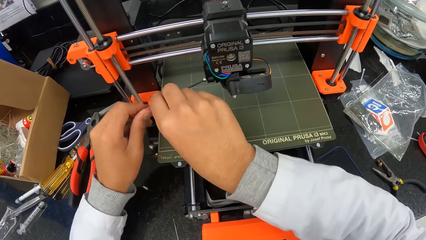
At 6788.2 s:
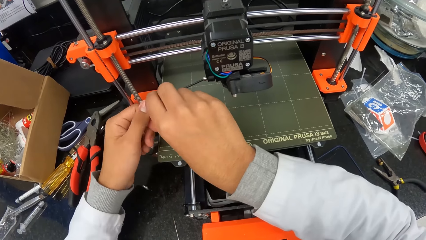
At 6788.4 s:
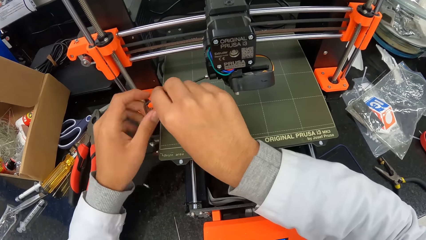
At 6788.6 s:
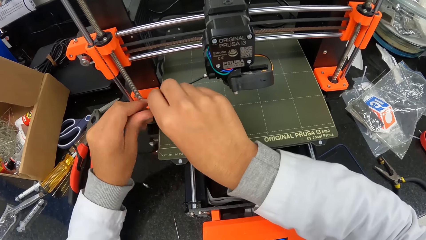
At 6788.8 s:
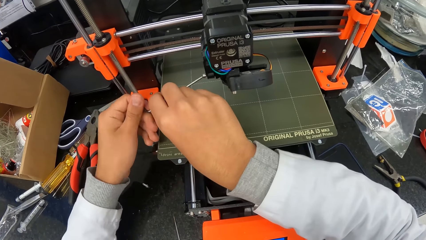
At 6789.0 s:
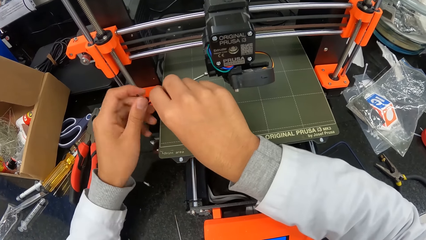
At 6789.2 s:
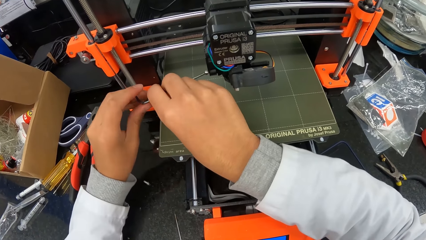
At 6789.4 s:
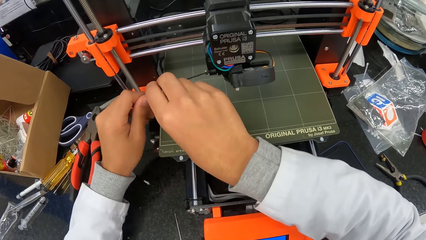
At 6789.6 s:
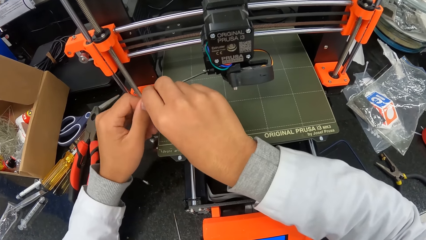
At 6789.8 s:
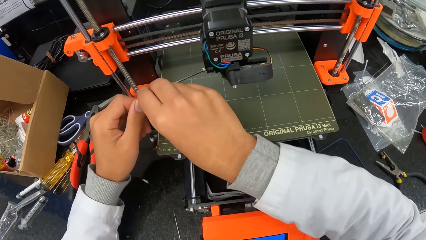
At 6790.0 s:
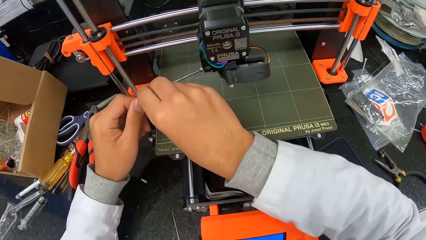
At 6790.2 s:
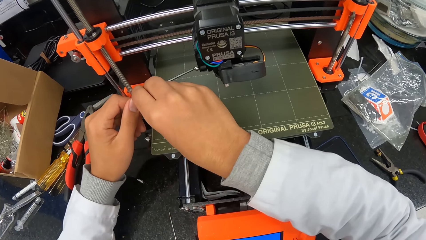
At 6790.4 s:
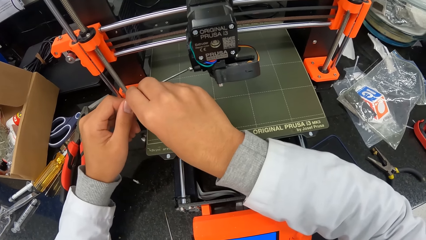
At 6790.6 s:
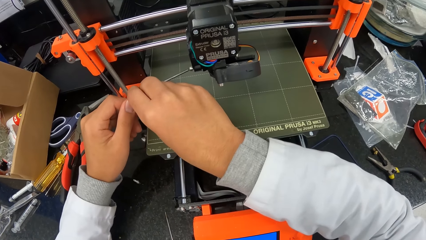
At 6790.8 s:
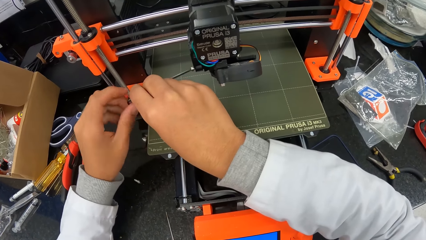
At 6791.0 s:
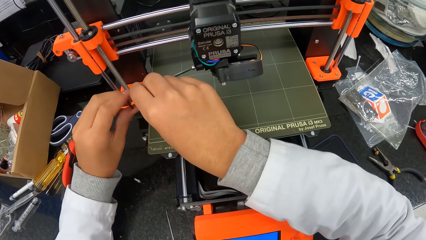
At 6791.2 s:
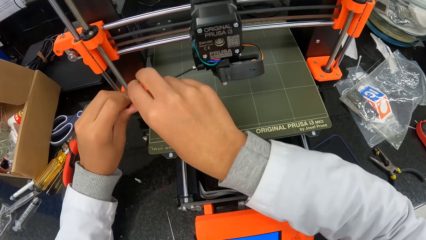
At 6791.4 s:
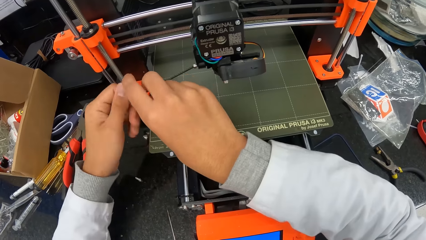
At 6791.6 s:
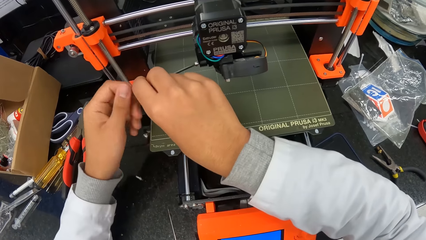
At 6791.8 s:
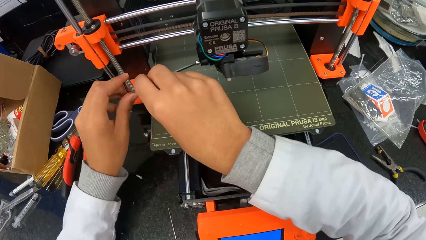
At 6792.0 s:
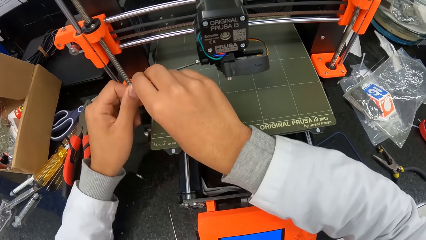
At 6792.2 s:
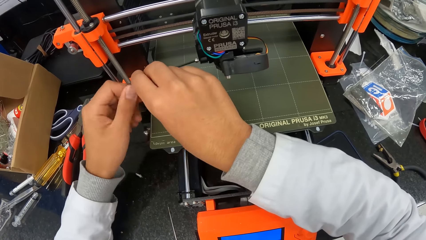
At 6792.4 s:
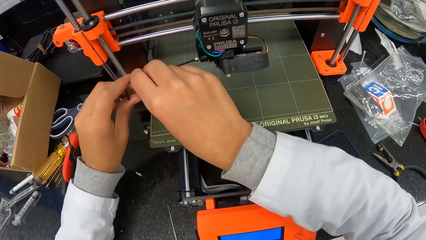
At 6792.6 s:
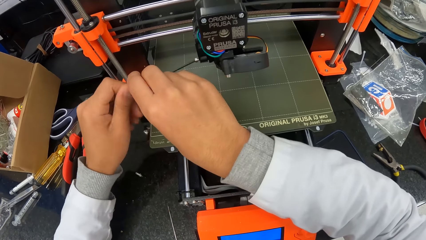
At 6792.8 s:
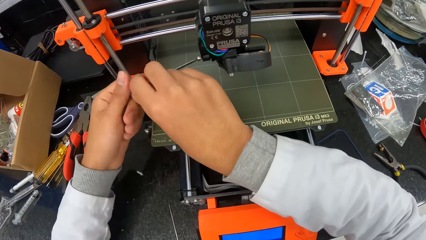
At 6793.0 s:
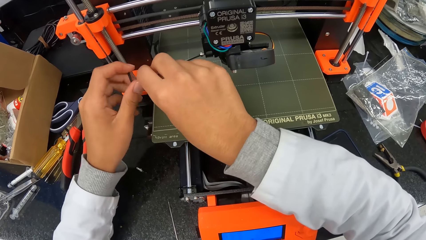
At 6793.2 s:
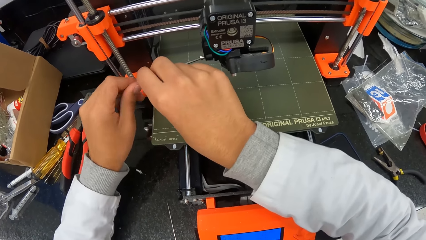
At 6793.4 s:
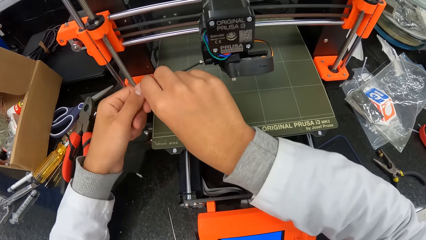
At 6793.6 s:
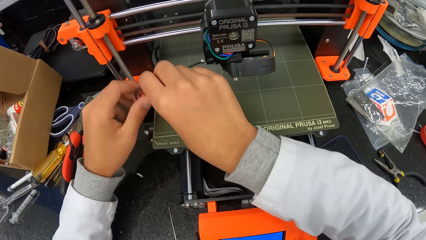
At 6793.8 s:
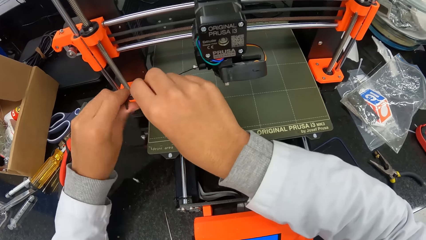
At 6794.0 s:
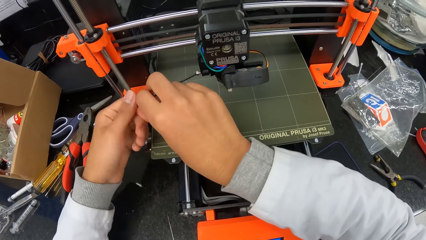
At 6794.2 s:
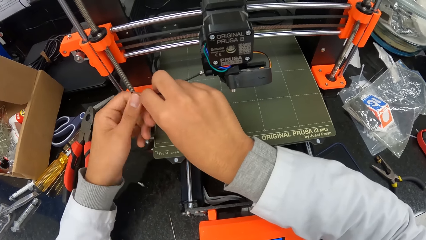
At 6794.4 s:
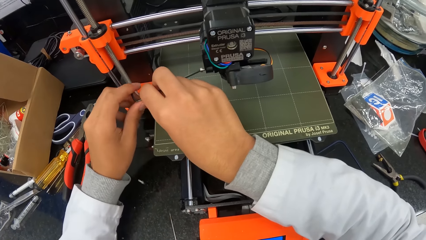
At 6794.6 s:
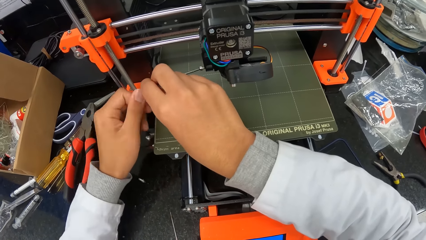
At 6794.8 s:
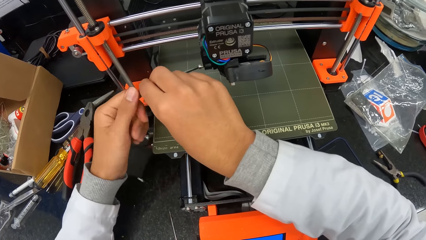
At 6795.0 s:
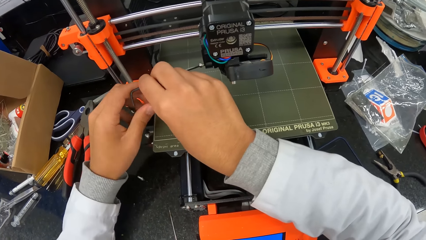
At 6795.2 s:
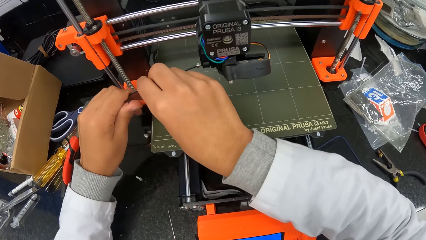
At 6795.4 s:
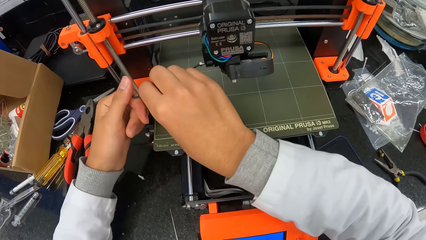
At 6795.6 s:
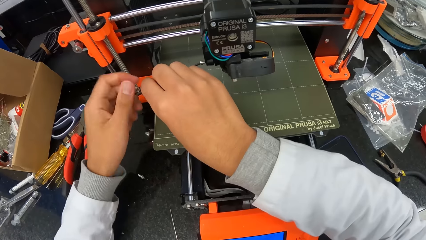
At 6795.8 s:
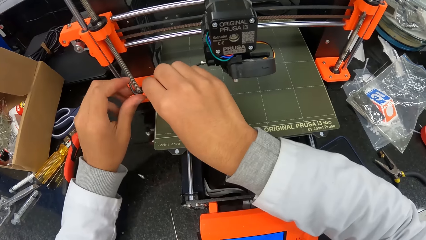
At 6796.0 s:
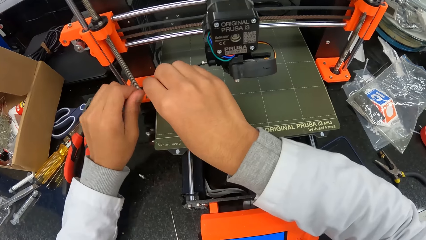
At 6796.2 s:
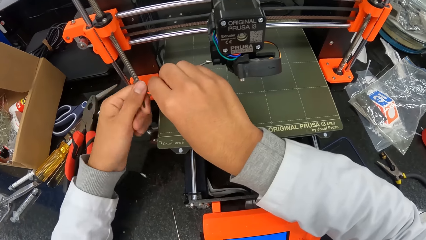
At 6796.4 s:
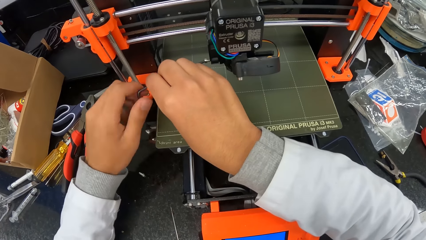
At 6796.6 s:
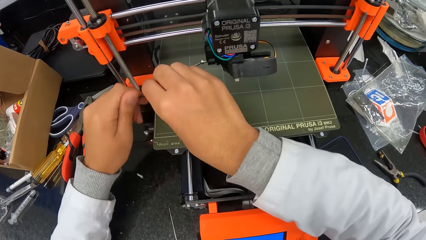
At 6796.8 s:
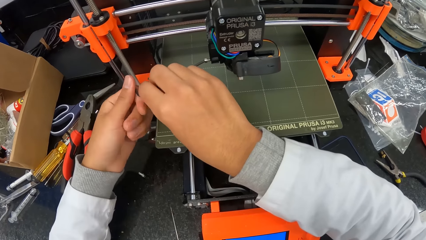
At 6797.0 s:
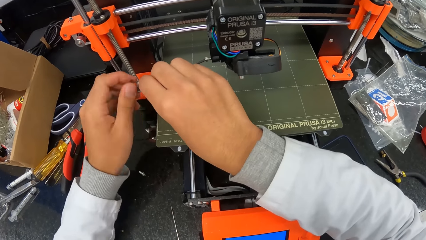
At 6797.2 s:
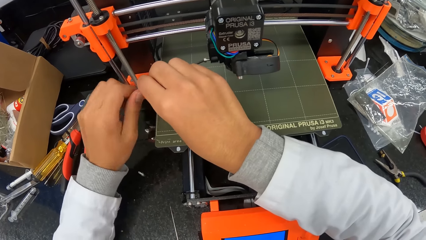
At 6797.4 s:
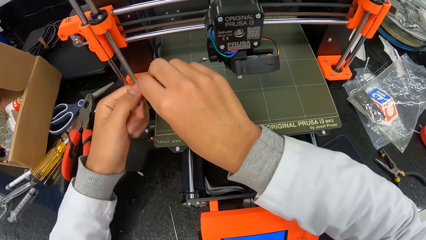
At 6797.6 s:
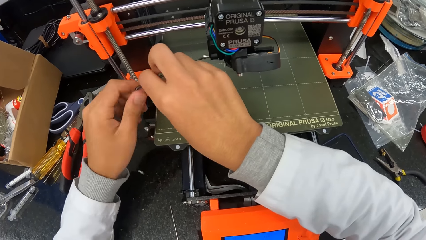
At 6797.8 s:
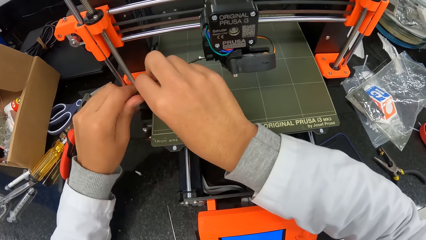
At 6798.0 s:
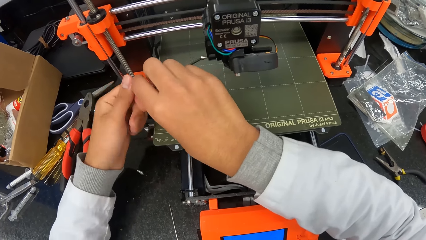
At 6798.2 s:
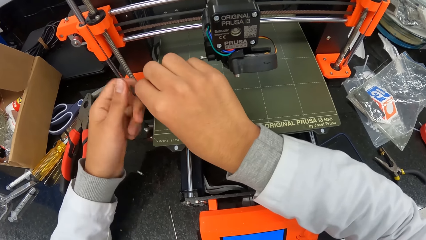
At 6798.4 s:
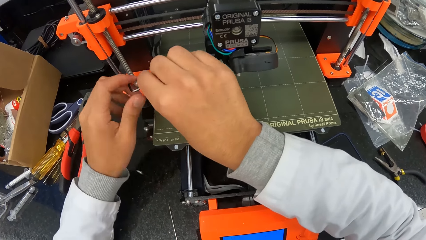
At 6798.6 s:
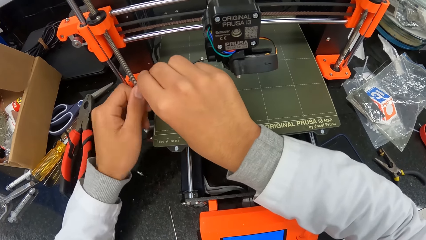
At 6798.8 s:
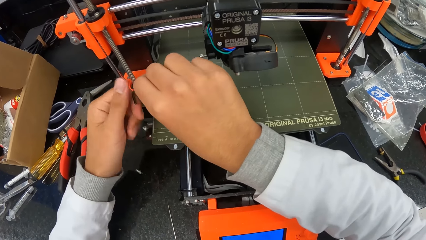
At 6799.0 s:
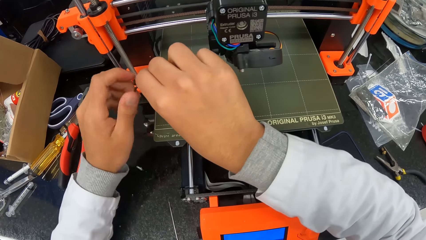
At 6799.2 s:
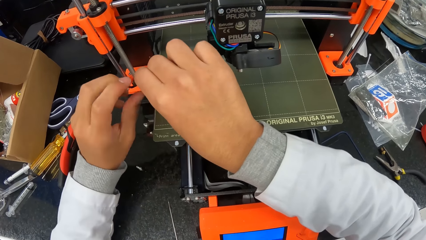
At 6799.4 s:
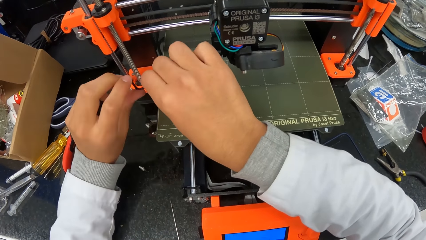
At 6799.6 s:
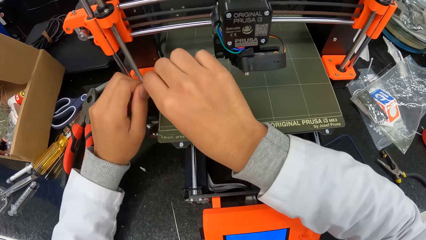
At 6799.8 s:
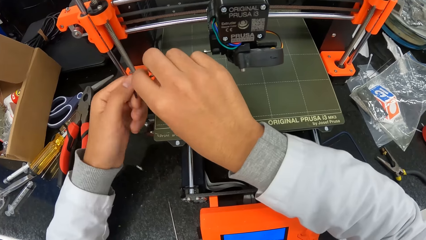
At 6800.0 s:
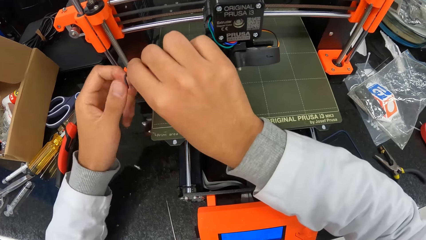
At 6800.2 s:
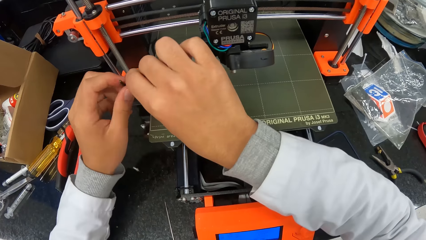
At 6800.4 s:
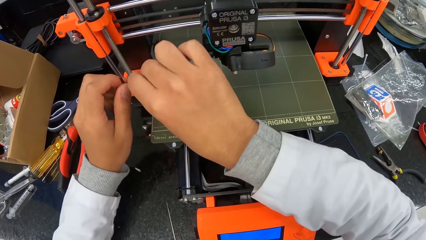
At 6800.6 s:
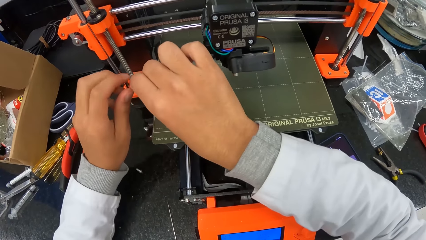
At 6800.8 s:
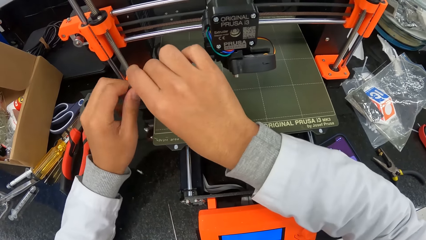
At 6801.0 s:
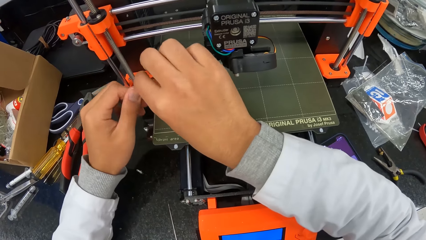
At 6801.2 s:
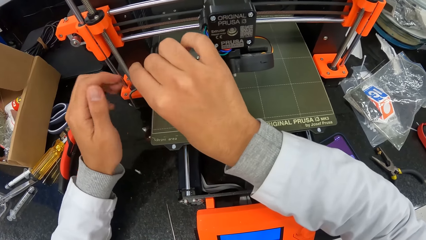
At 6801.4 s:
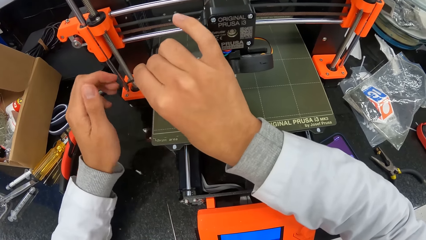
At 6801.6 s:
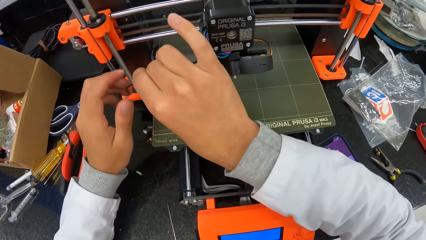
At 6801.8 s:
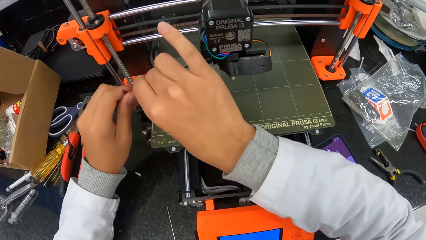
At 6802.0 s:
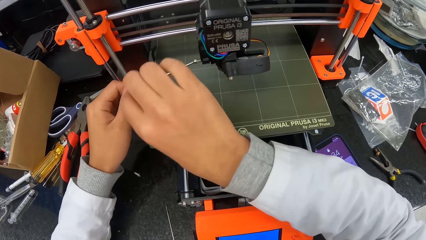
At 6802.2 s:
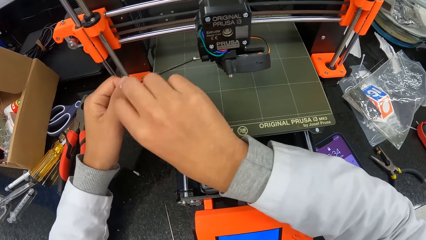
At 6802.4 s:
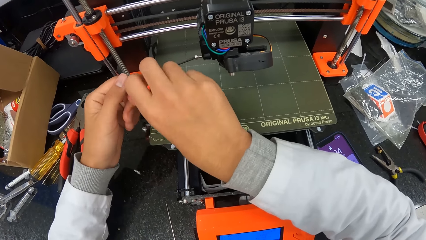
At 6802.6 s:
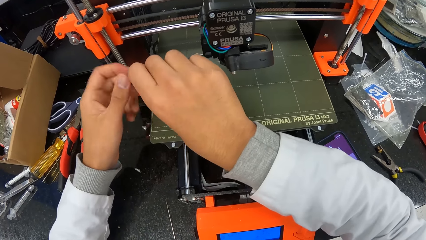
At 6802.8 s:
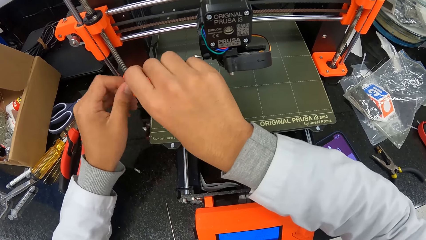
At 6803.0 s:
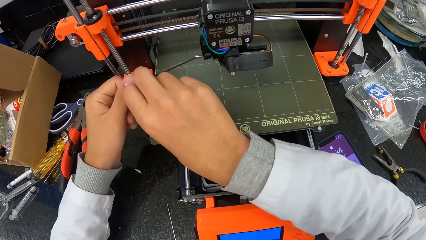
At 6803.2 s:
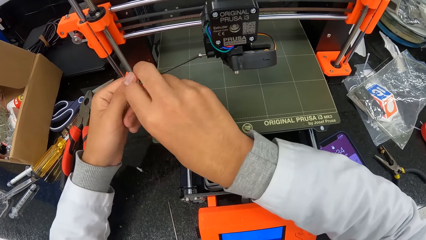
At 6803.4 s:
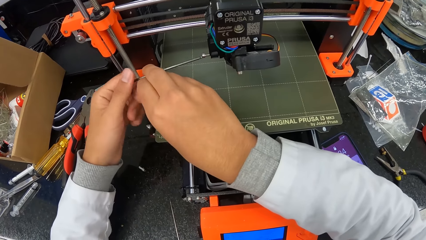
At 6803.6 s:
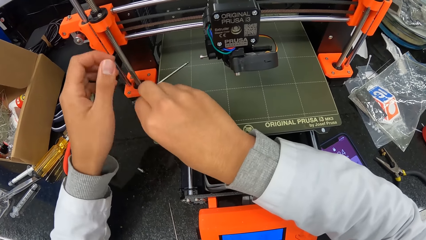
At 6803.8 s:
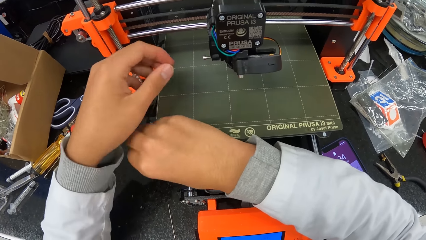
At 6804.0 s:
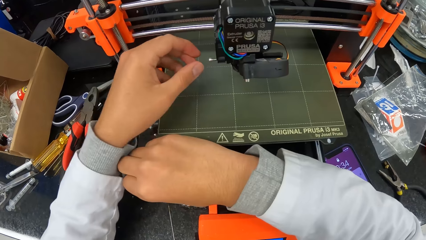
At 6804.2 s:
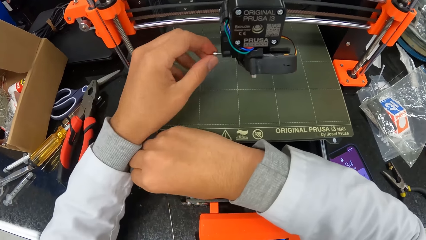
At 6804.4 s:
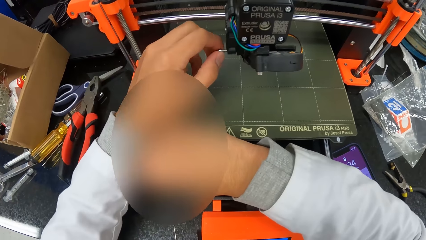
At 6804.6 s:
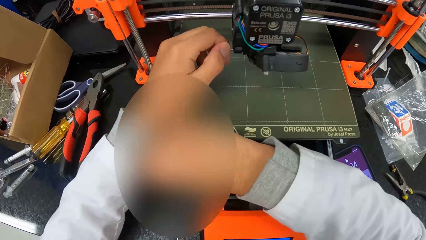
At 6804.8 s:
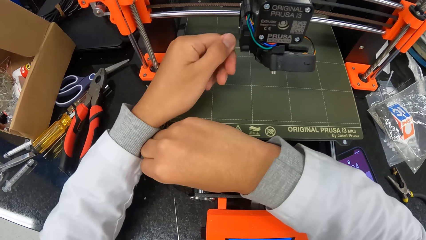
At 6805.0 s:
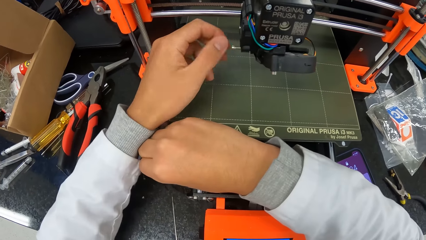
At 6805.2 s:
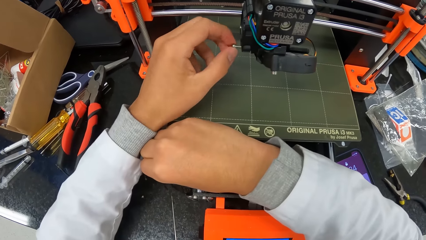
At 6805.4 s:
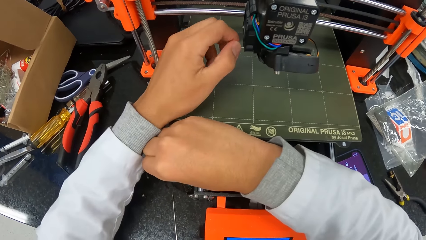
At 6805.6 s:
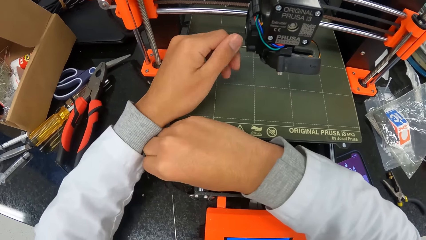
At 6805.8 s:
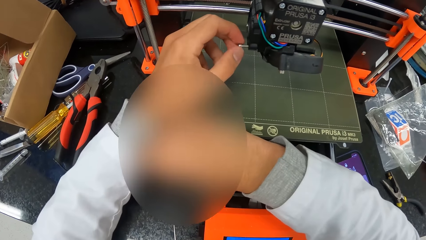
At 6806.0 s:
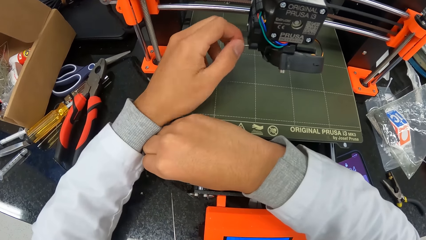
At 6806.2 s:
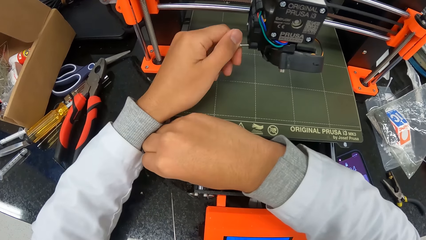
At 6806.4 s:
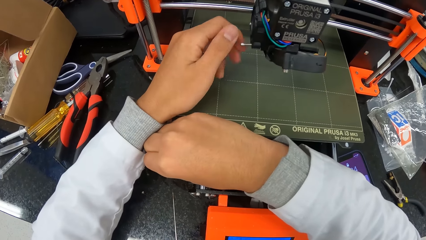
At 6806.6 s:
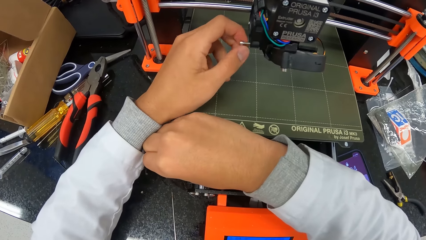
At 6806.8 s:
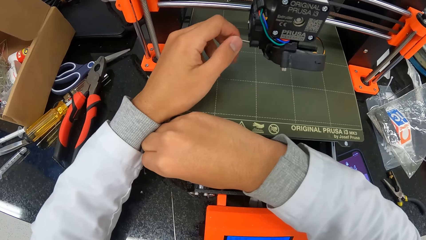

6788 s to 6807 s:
The camera wearer dislodges the screw in the hotend assembly with his left hand. He picks up a bolt from the machine.
